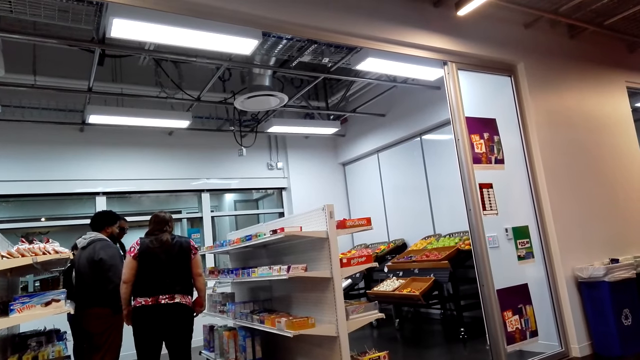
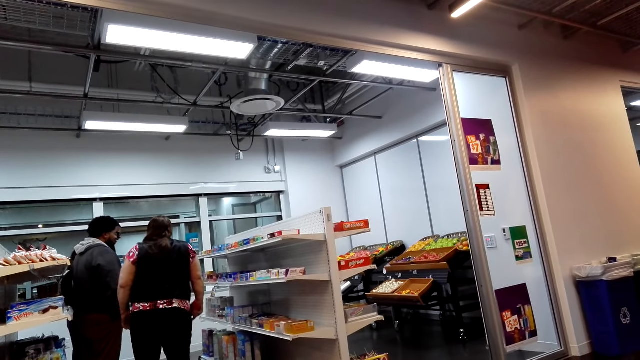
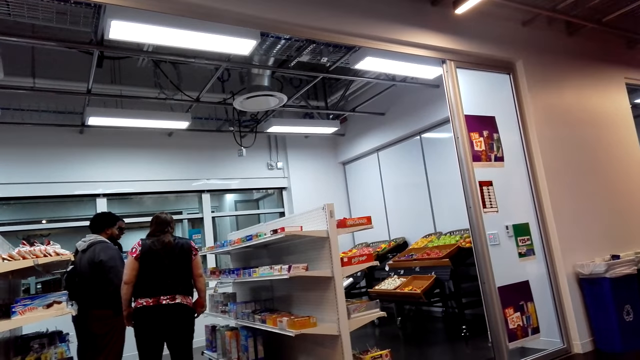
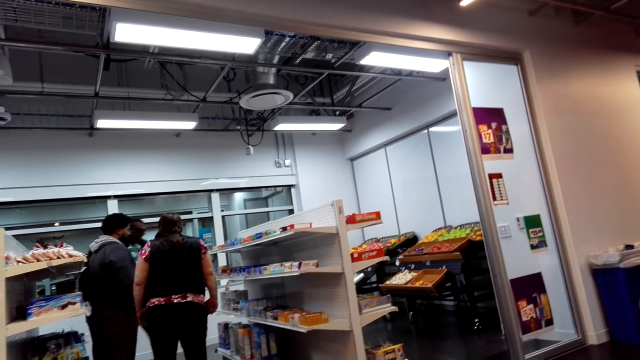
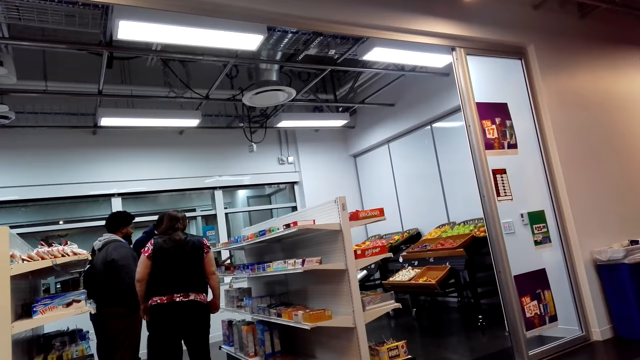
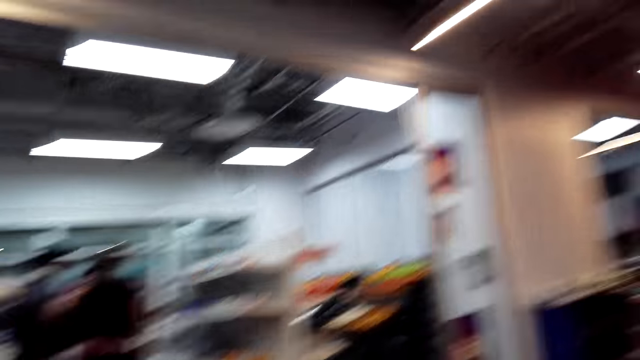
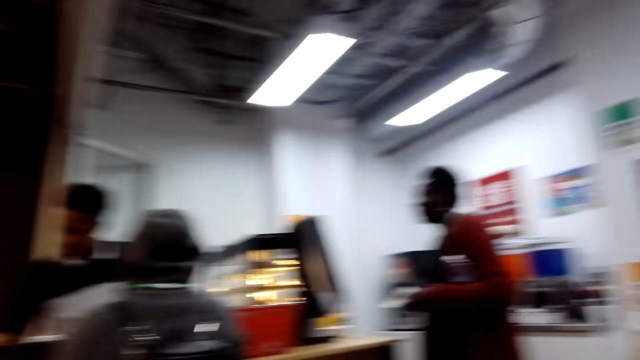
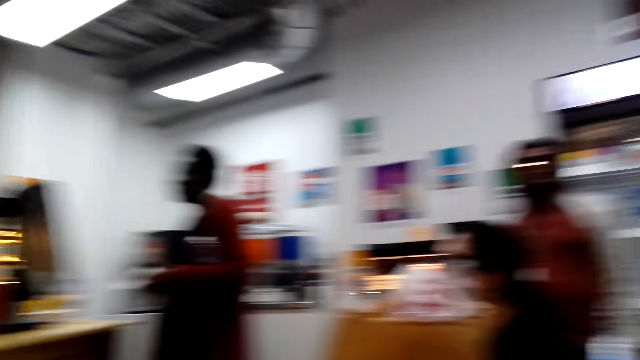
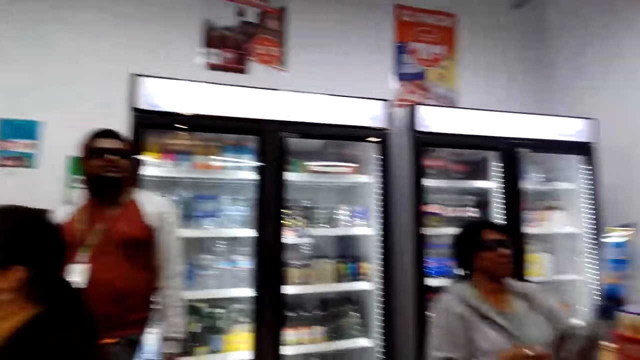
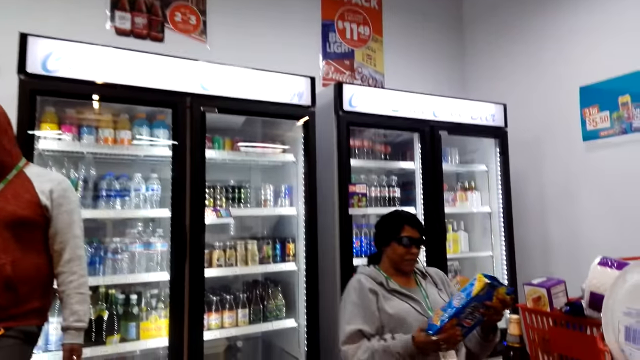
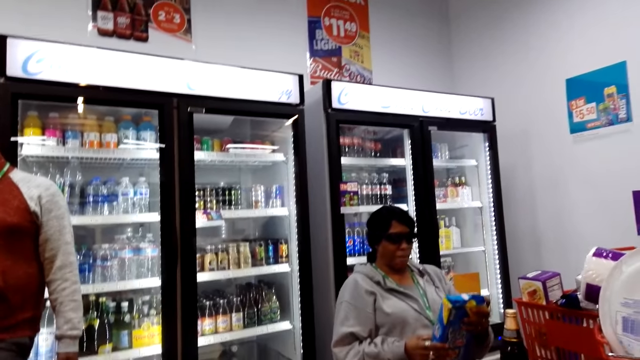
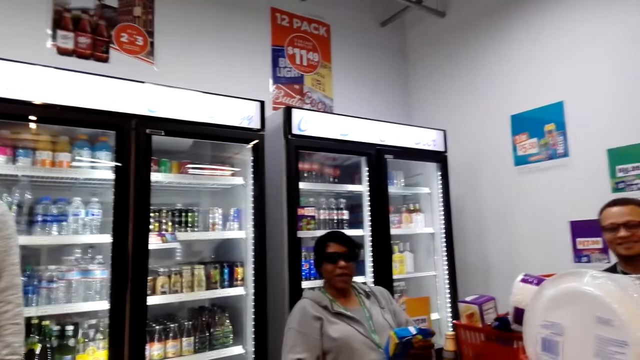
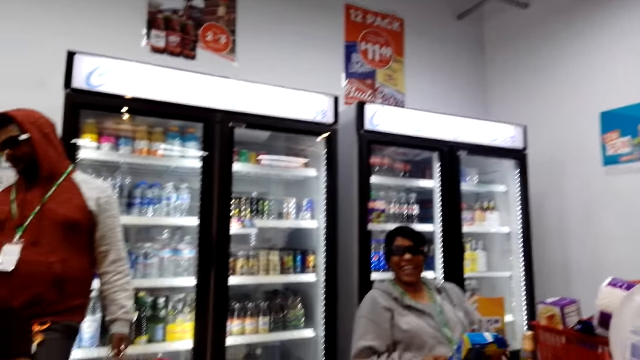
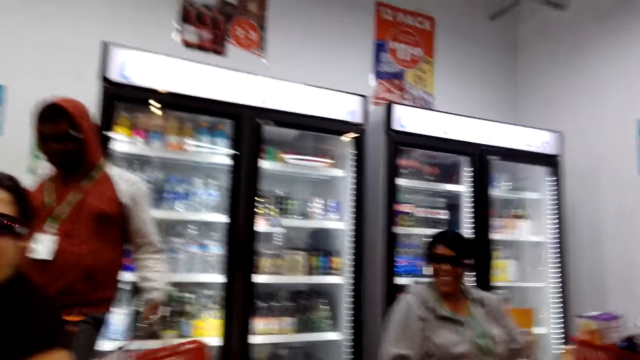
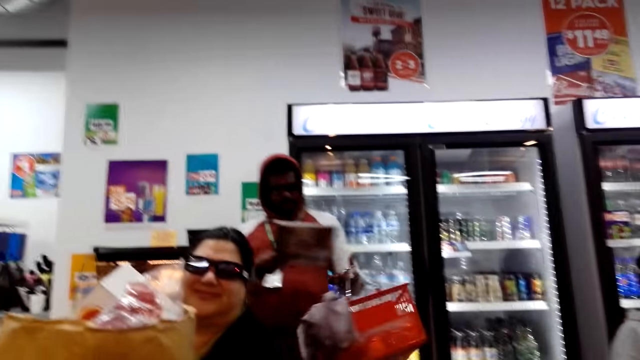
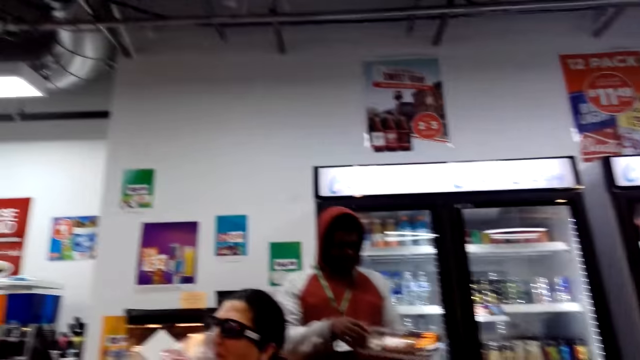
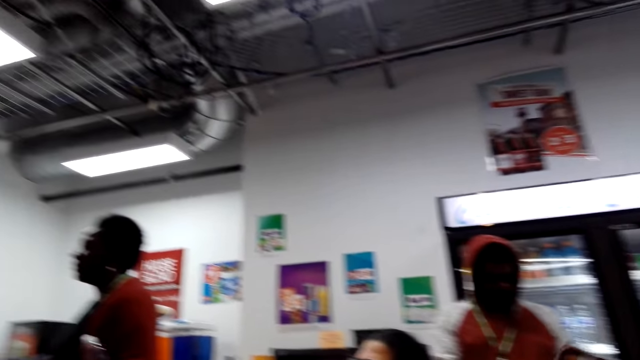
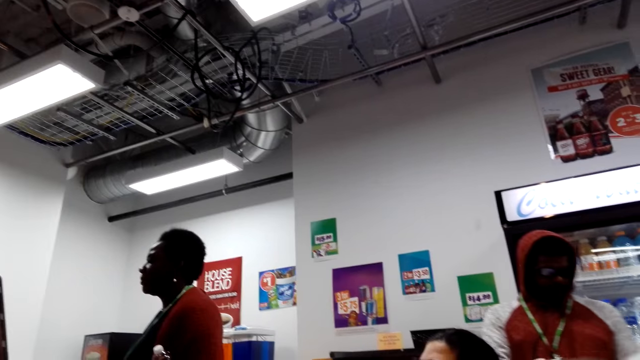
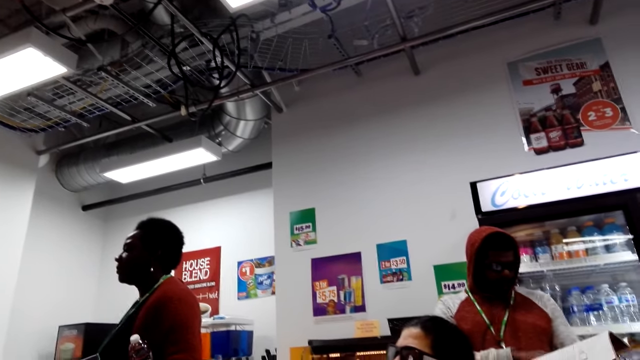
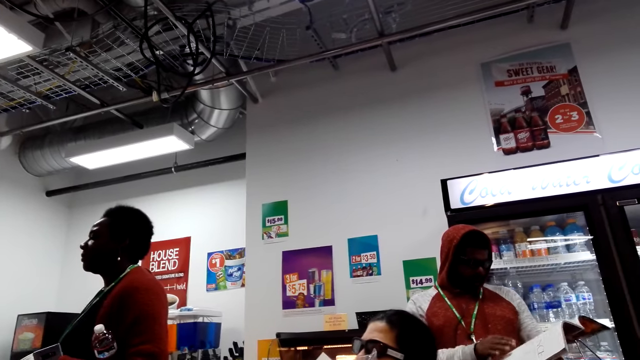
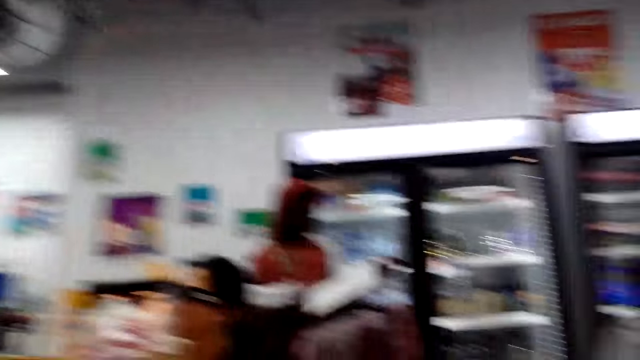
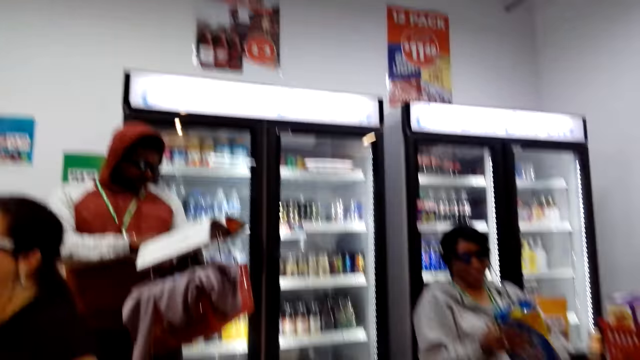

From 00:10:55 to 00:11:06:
A lady looks at something.

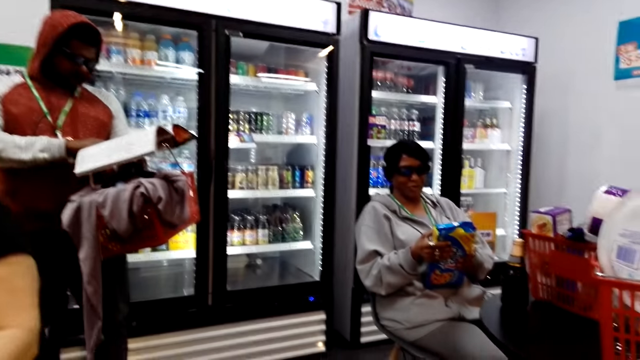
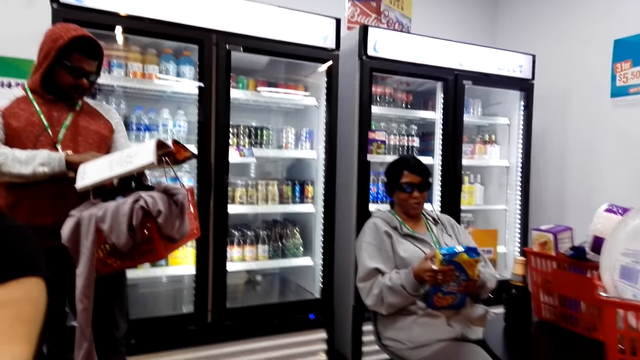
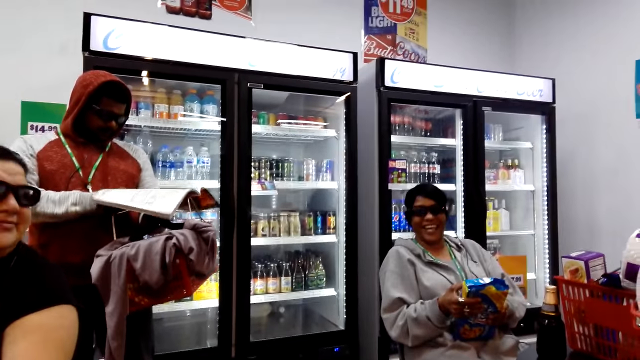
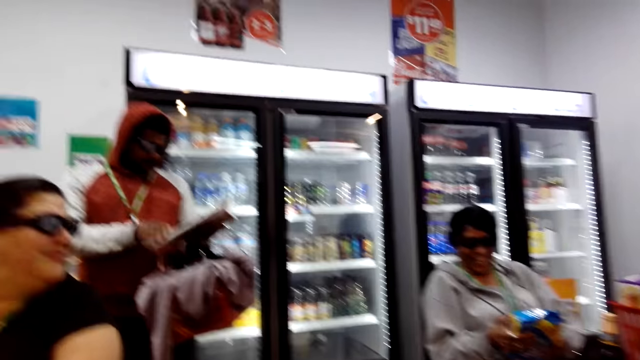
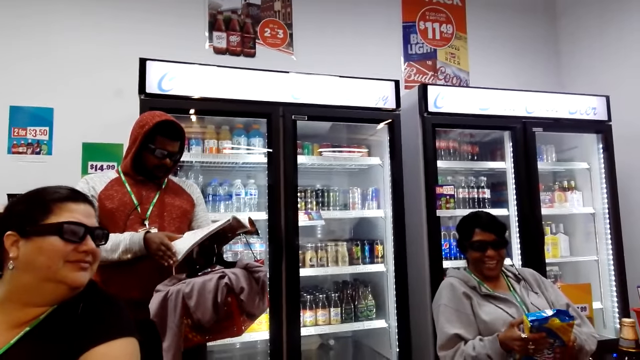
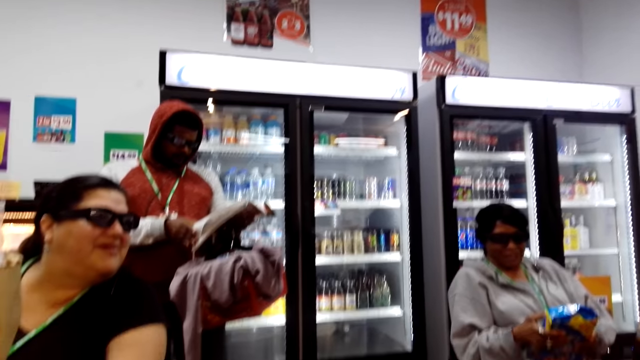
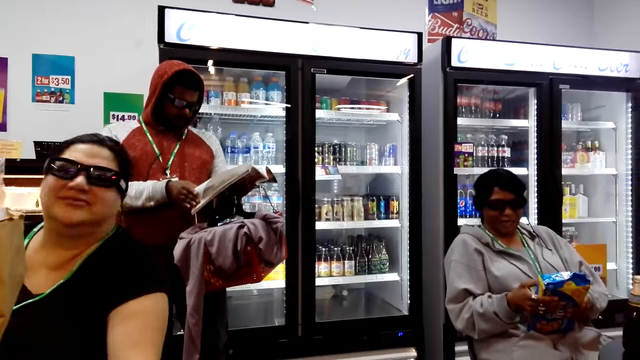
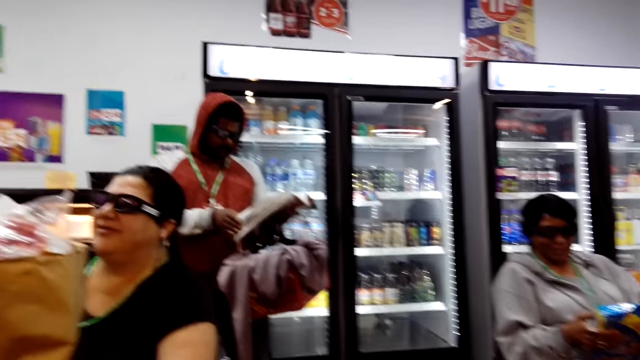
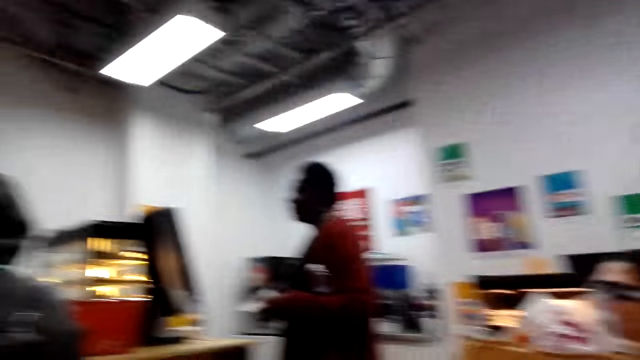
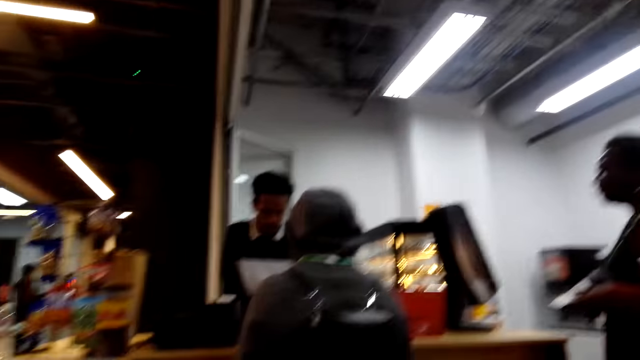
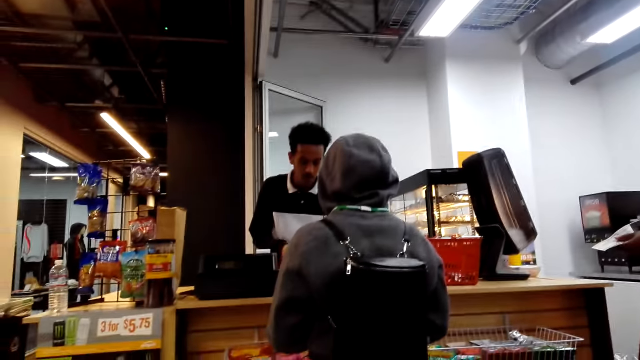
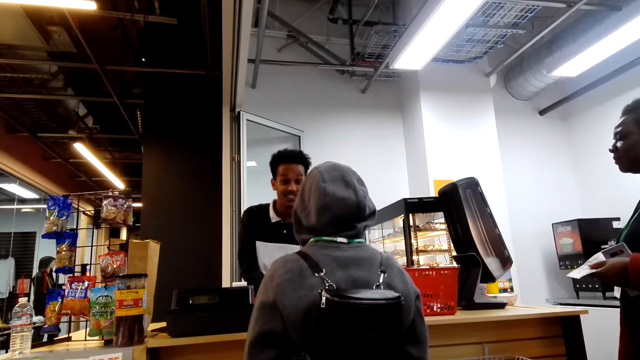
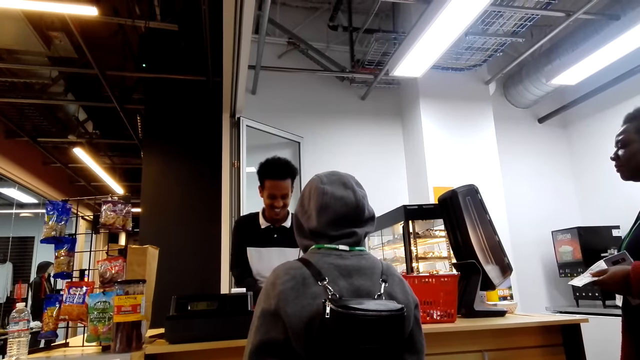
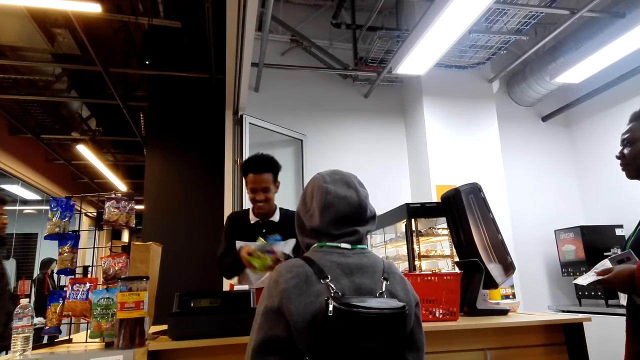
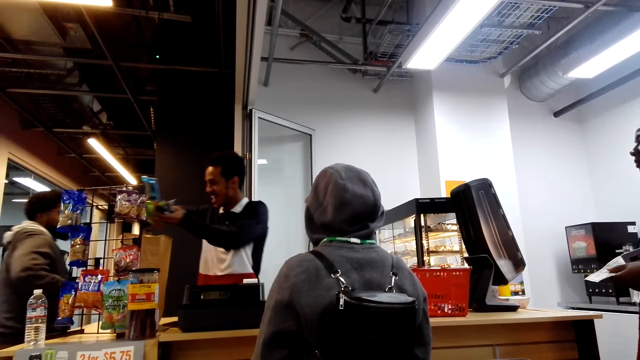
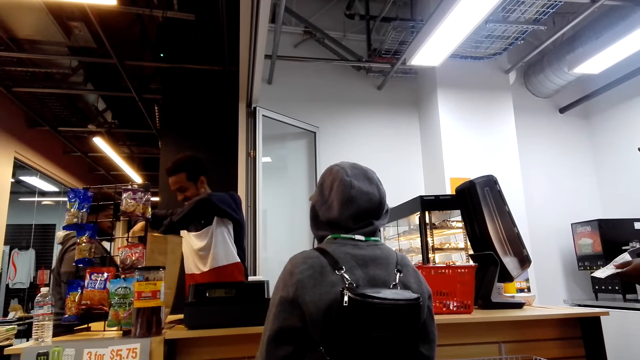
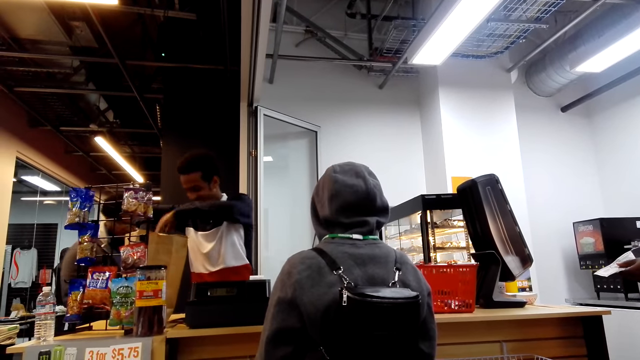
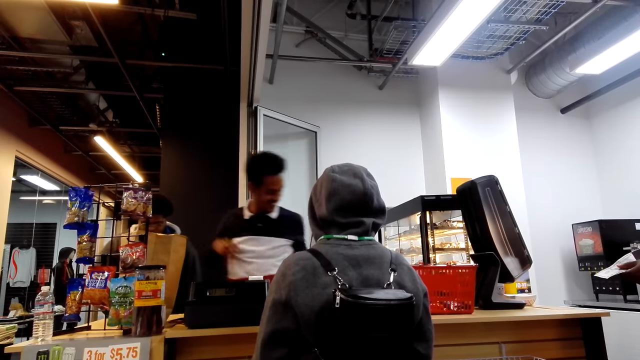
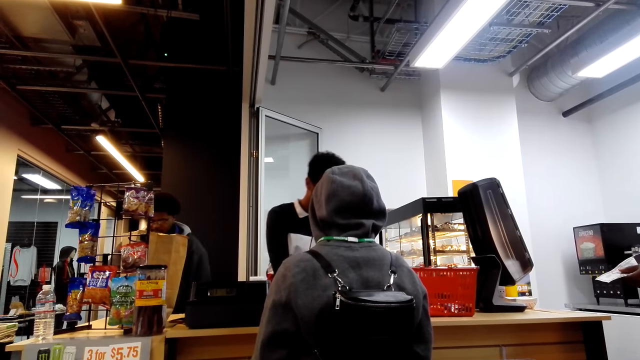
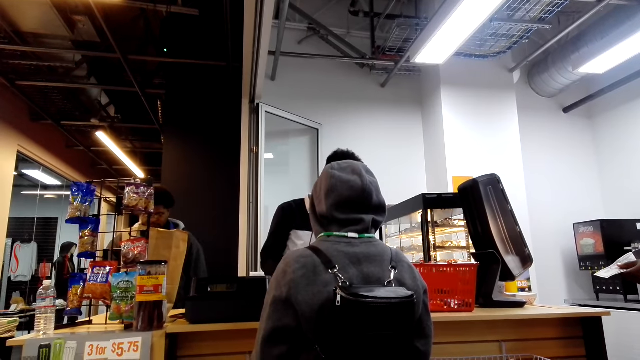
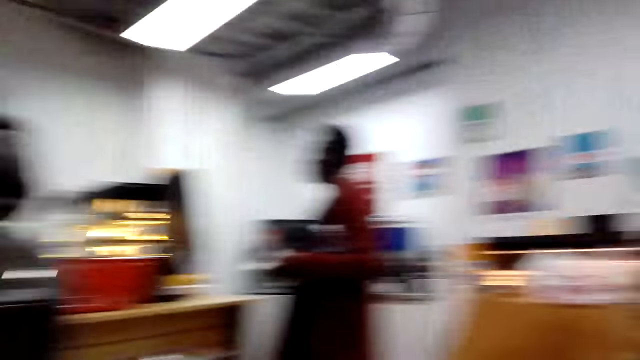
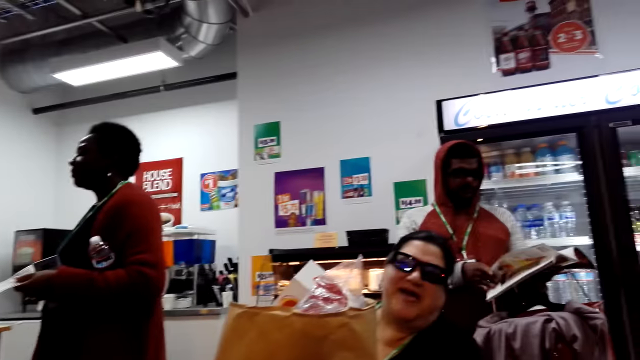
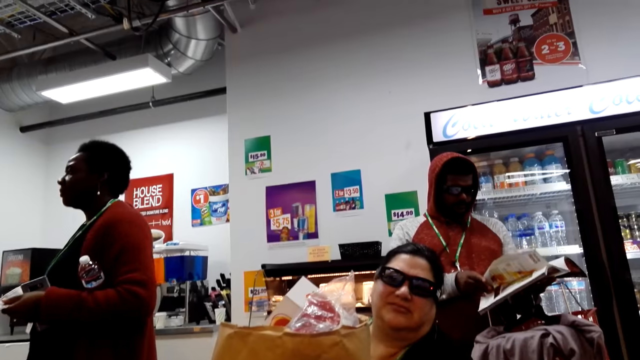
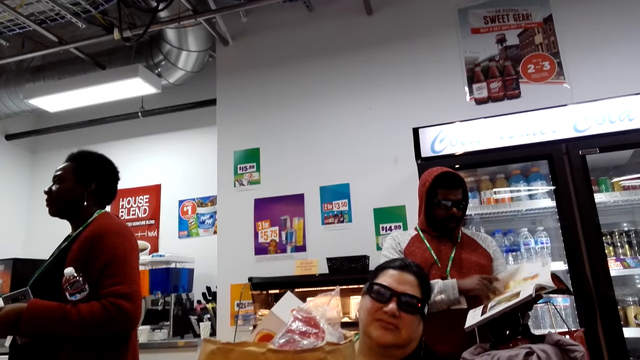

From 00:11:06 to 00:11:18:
A man opens a magazine. Another man talks to a third man. The second man puts something in a bag. A lady converses with the camera wearer.
